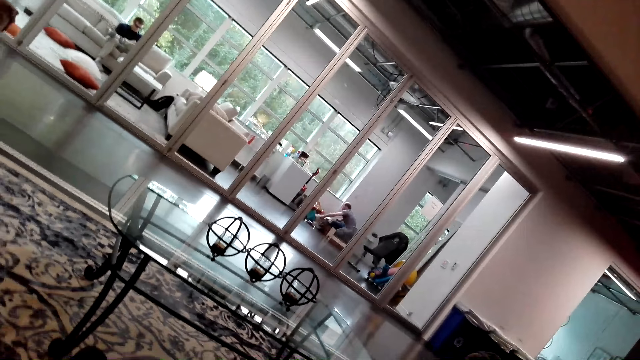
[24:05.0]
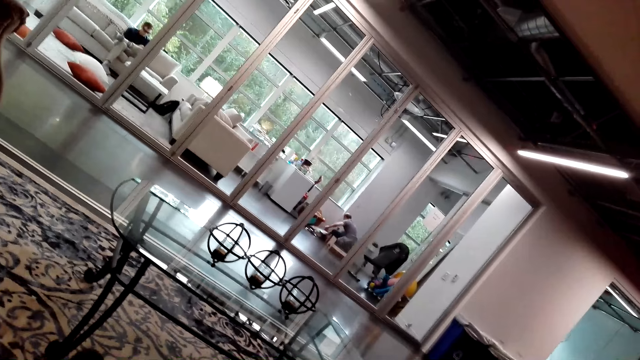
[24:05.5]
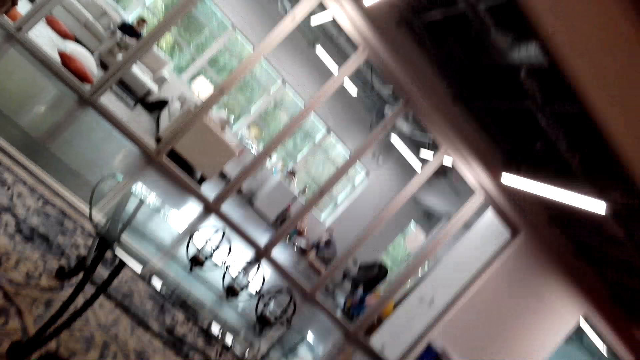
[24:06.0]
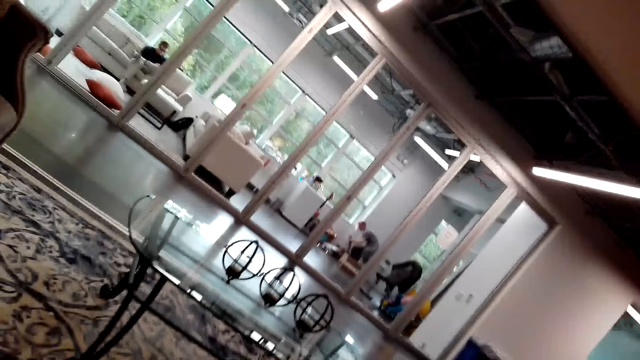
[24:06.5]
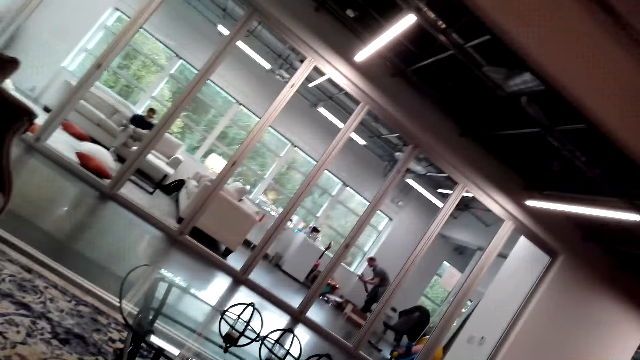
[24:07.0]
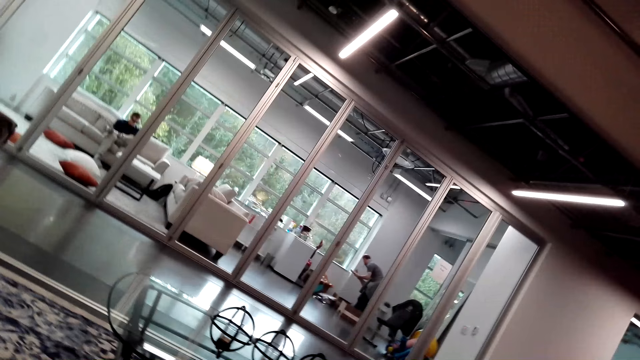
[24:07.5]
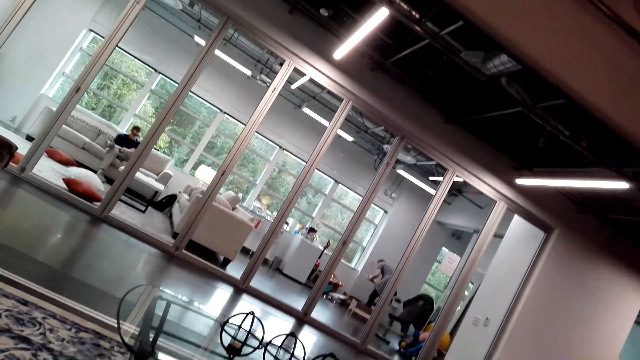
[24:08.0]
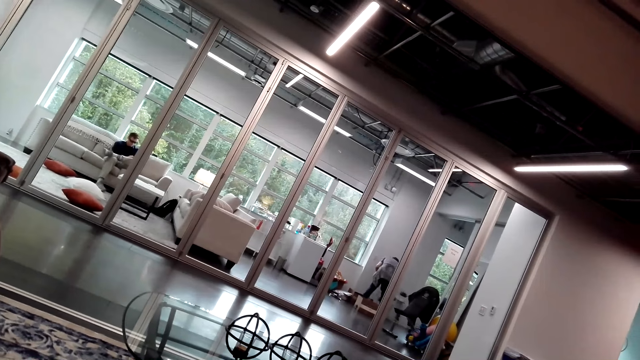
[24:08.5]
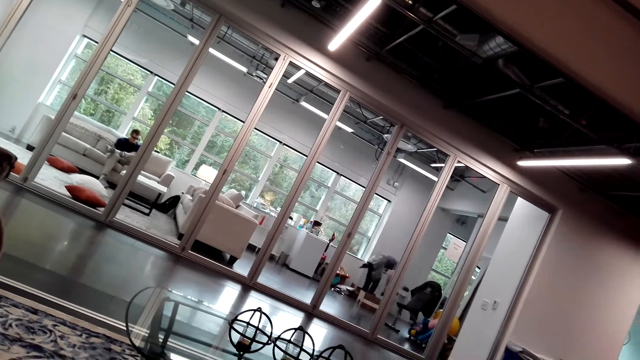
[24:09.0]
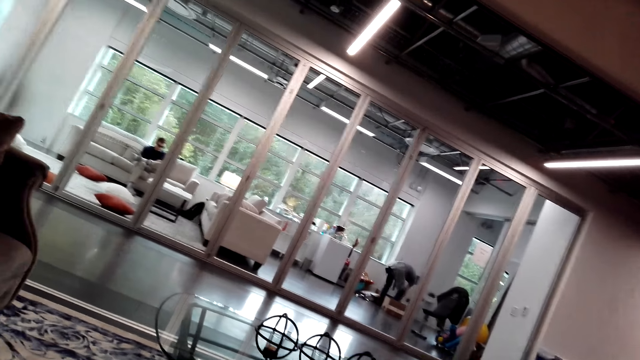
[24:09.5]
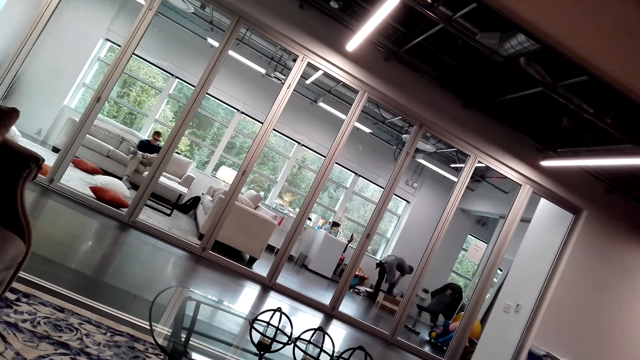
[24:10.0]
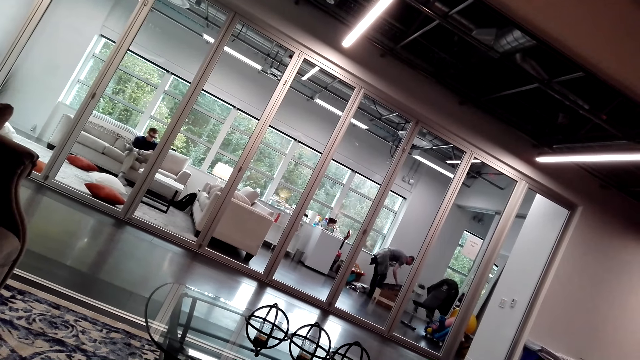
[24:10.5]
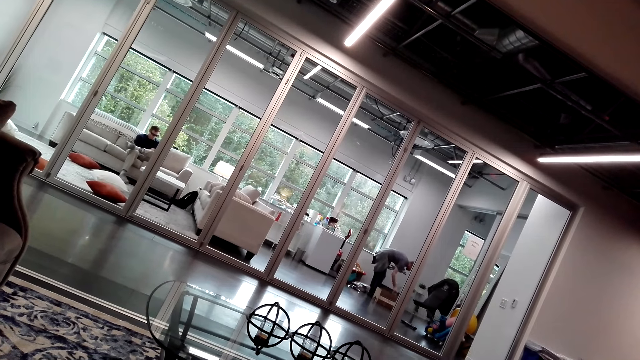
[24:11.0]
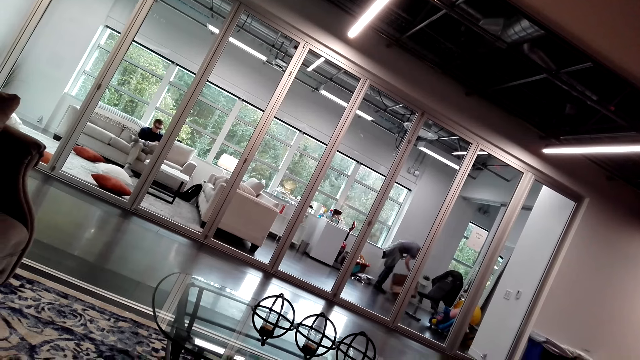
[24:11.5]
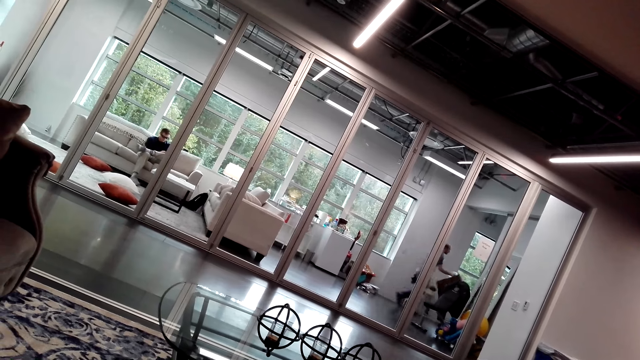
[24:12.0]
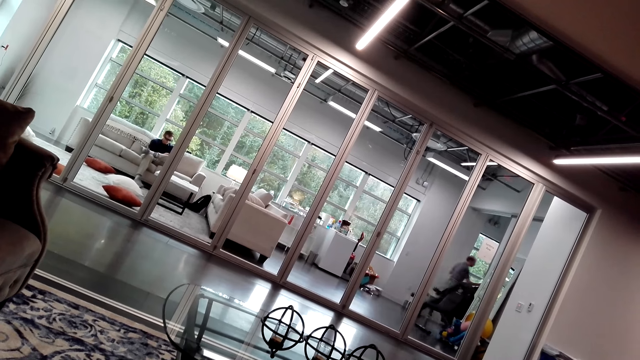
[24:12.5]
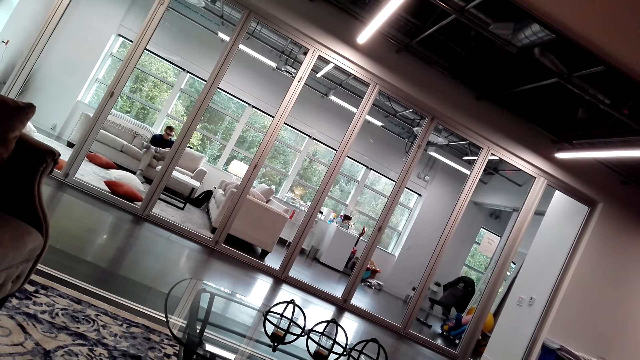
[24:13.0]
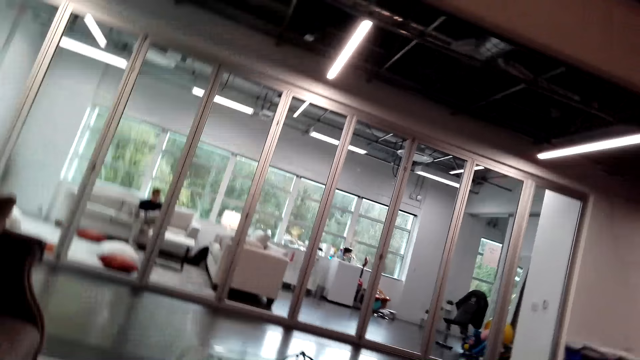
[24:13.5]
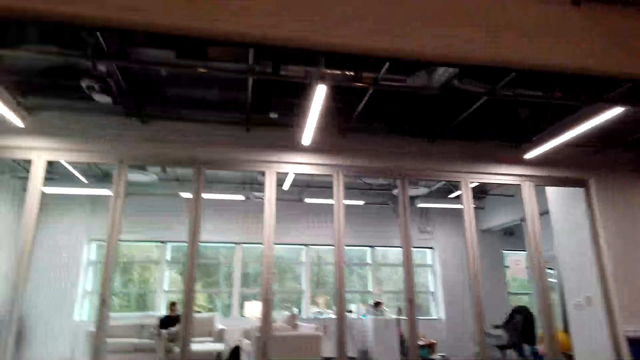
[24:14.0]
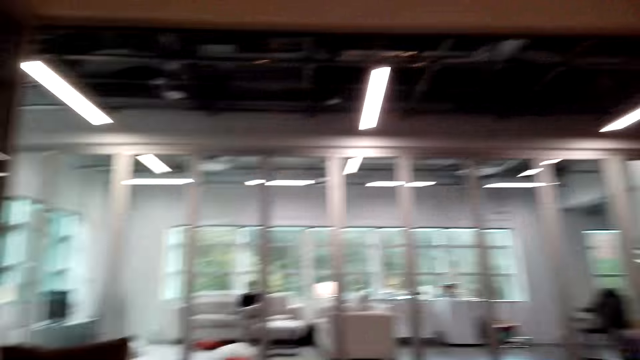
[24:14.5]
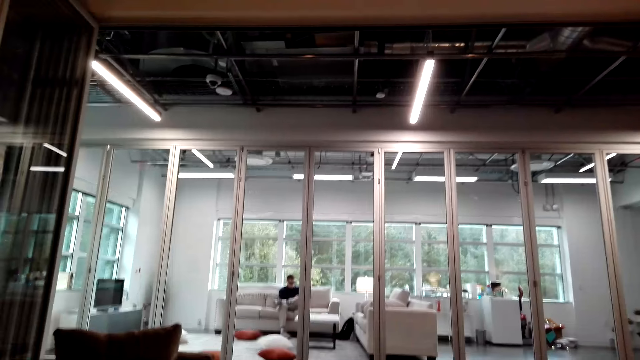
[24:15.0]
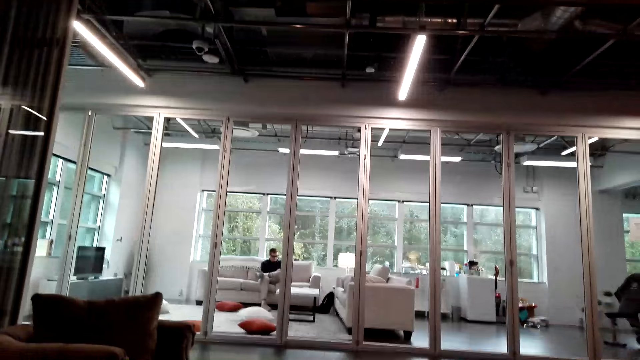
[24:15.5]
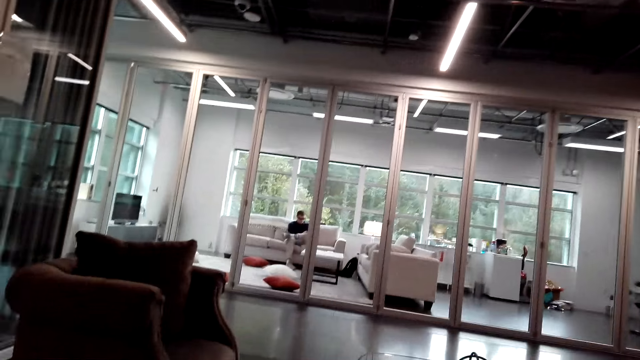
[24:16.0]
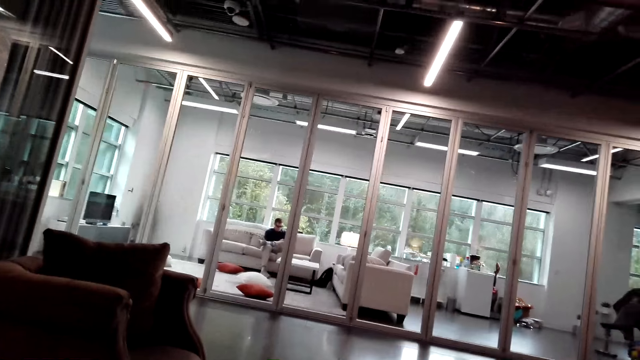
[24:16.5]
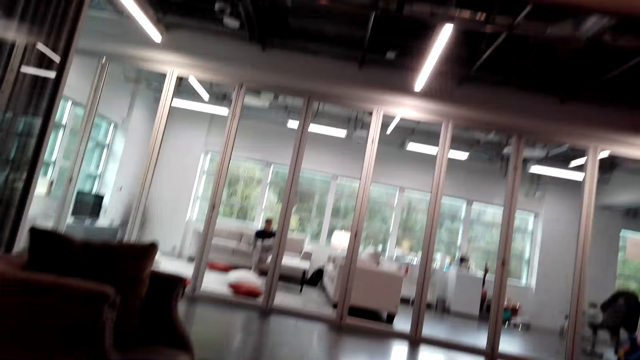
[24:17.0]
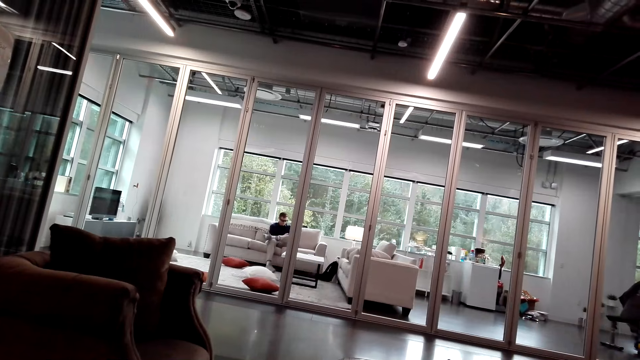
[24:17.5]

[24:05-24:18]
The camera wearer laughs. A person talks with the camera wearer. The camera wearer talks with the person through the phone.

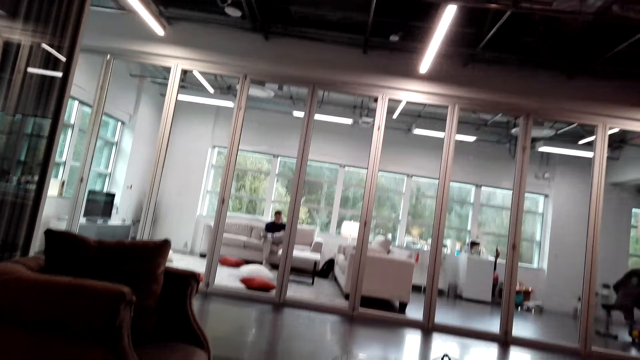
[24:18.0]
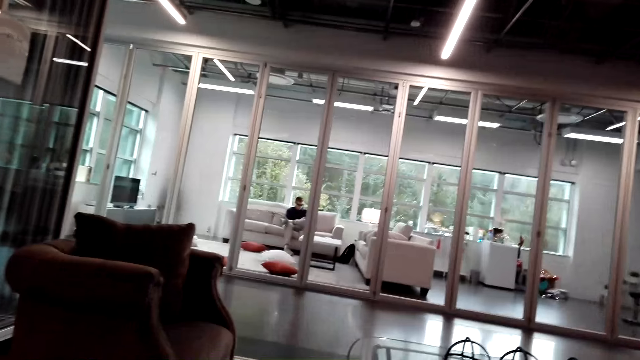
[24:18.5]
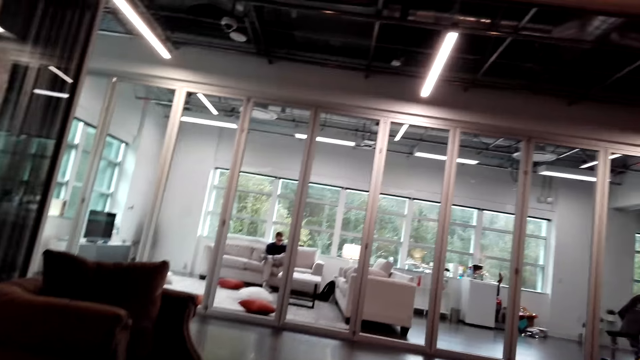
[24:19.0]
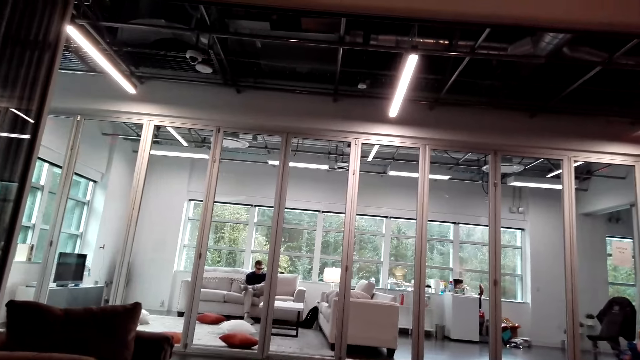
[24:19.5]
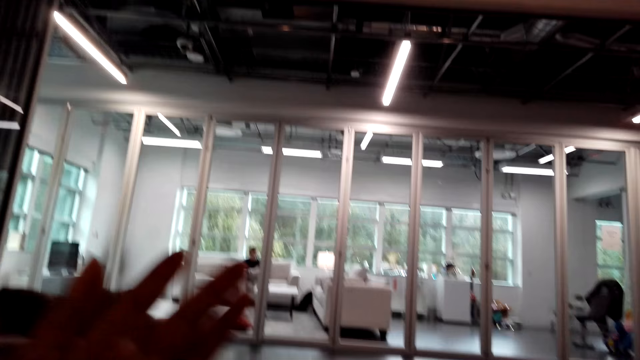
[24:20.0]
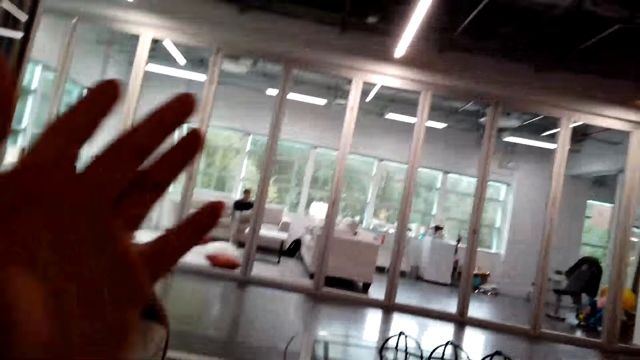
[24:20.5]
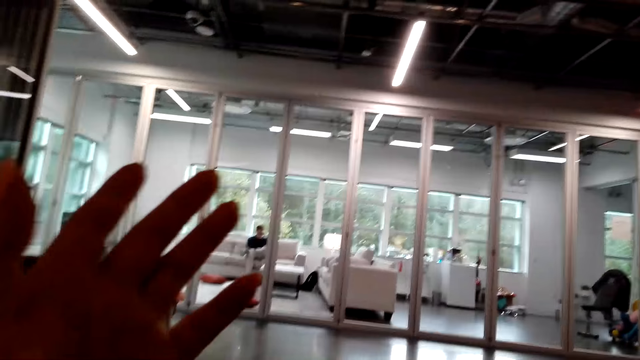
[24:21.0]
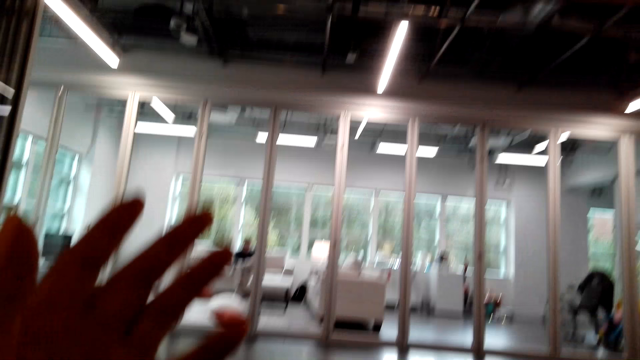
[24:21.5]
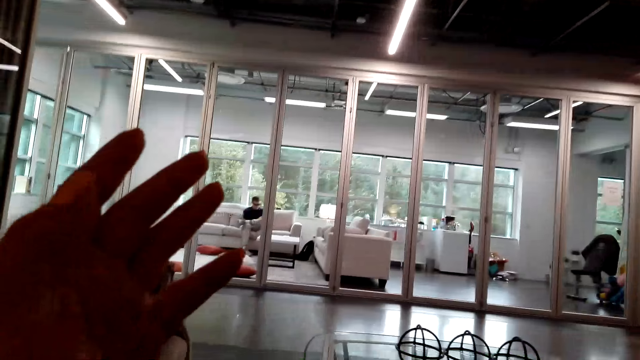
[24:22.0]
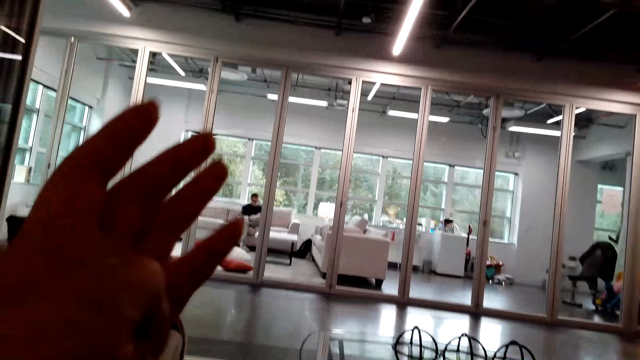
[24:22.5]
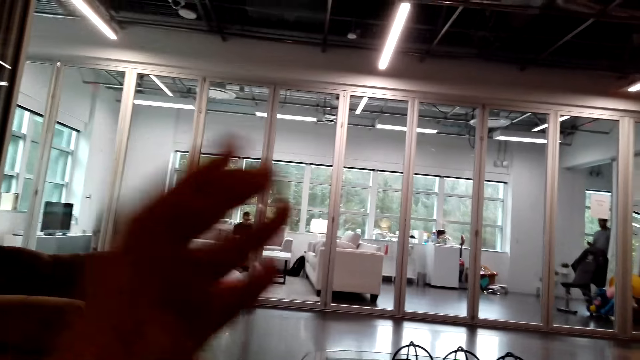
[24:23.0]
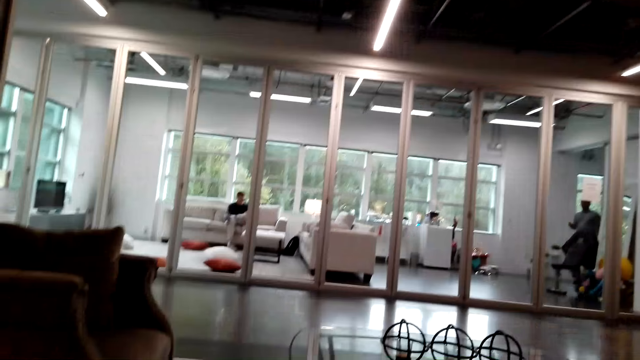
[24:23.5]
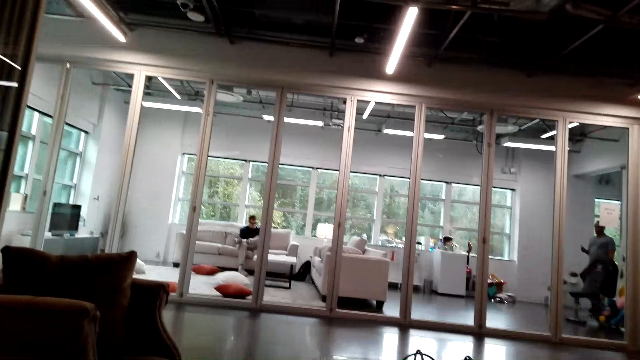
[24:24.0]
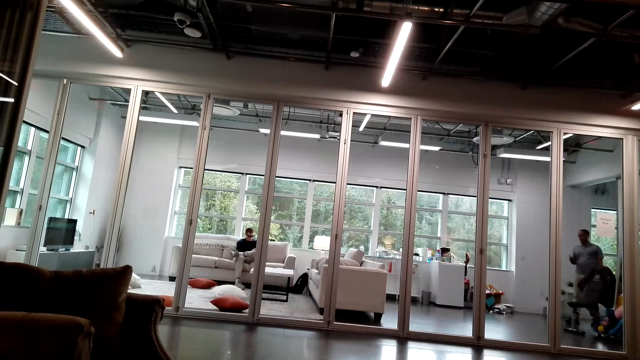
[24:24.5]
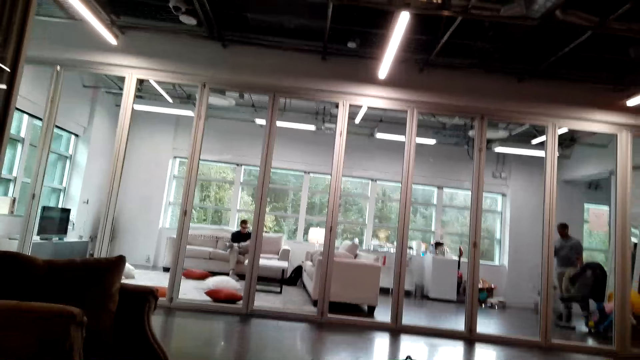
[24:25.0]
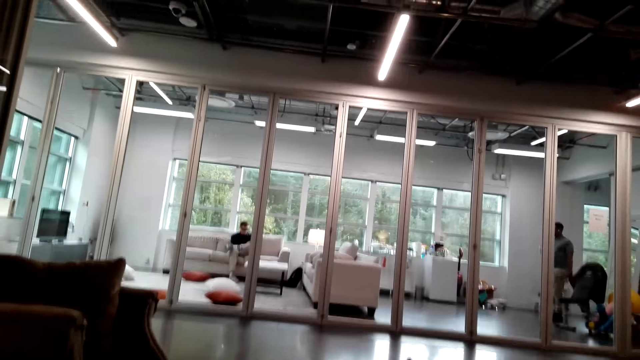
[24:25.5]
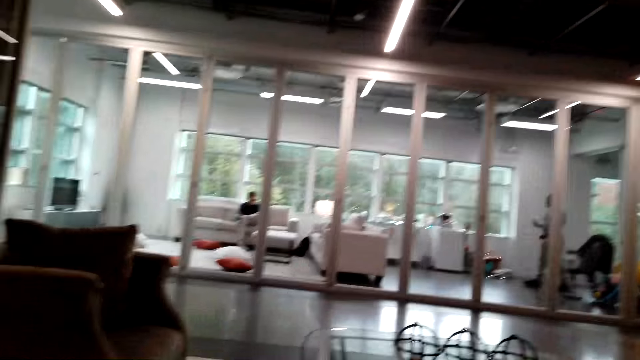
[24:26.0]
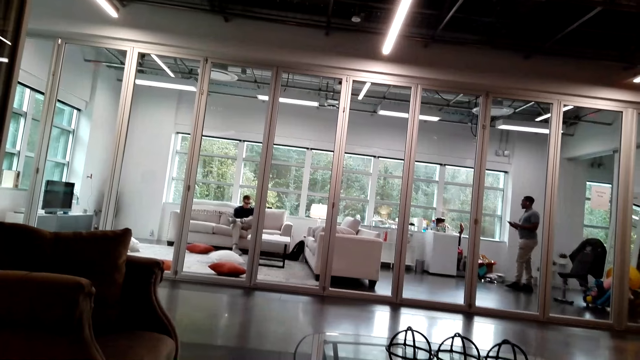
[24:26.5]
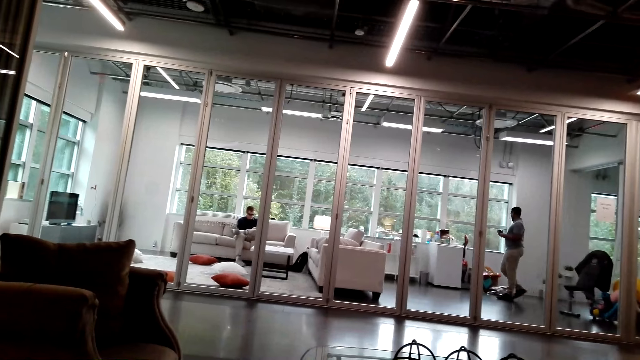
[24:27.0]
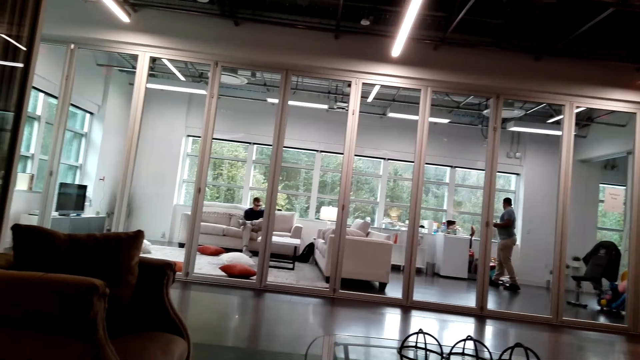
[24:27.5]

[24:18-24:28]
The camera wearer raises their hands. They talk with a person through the phone.
